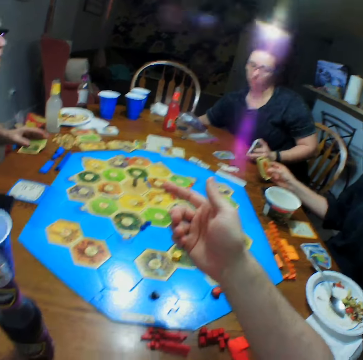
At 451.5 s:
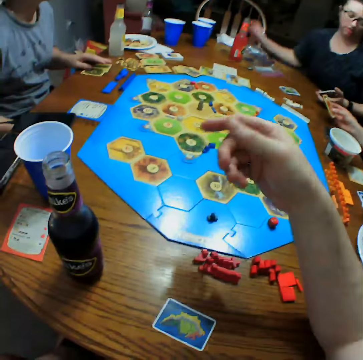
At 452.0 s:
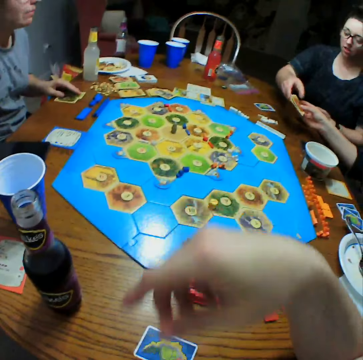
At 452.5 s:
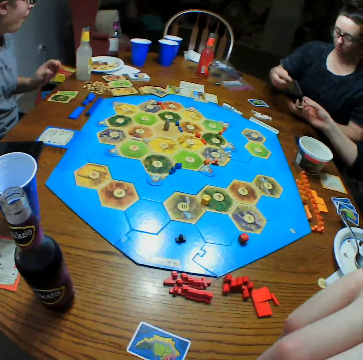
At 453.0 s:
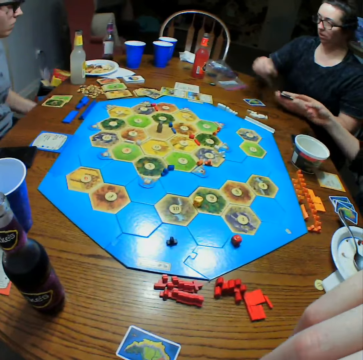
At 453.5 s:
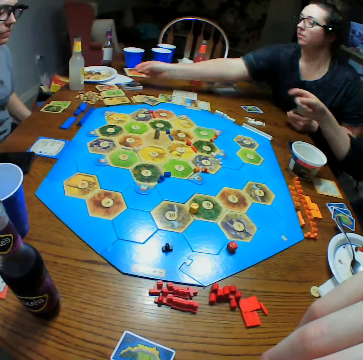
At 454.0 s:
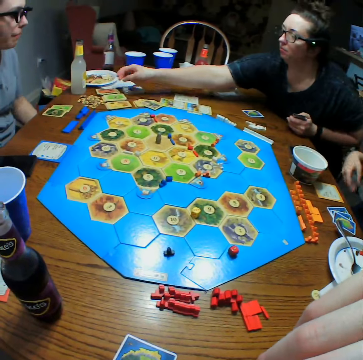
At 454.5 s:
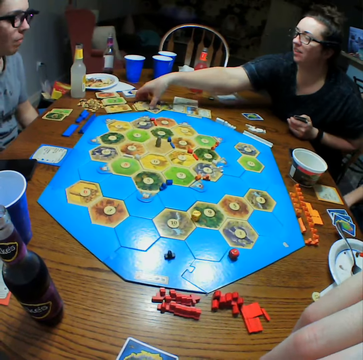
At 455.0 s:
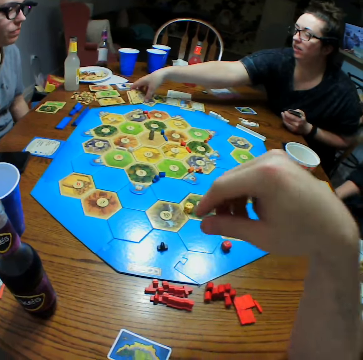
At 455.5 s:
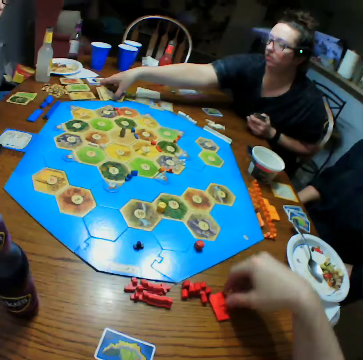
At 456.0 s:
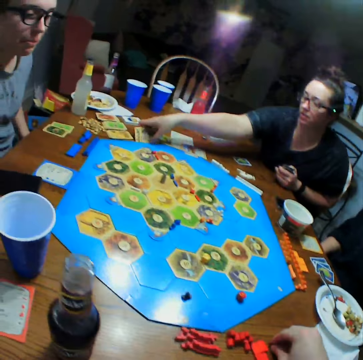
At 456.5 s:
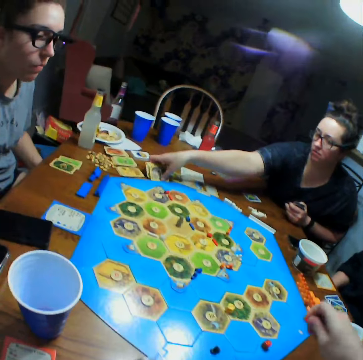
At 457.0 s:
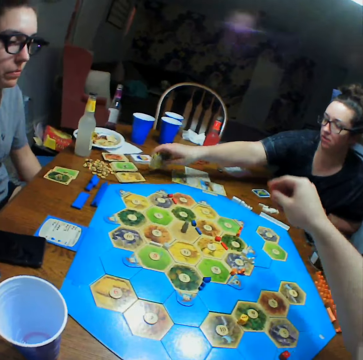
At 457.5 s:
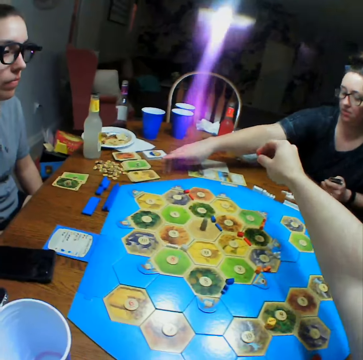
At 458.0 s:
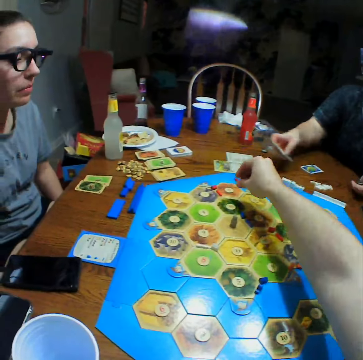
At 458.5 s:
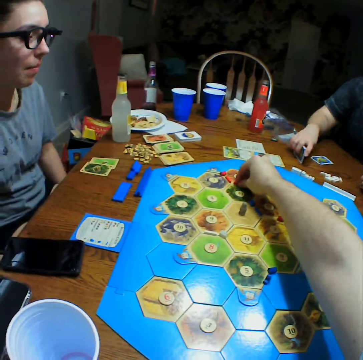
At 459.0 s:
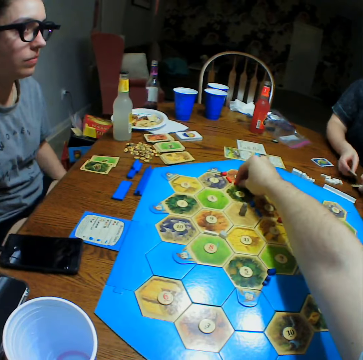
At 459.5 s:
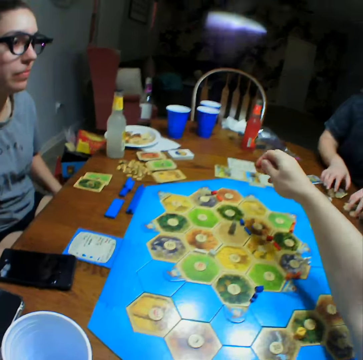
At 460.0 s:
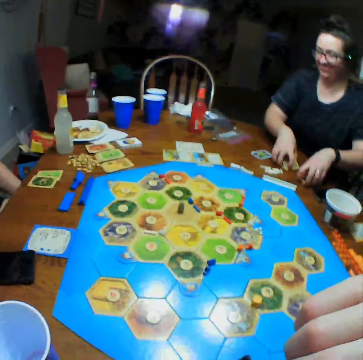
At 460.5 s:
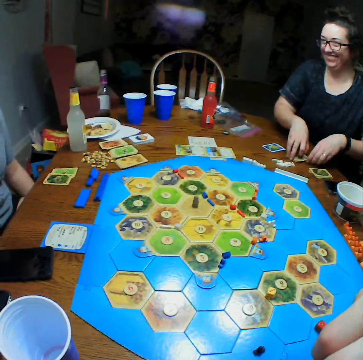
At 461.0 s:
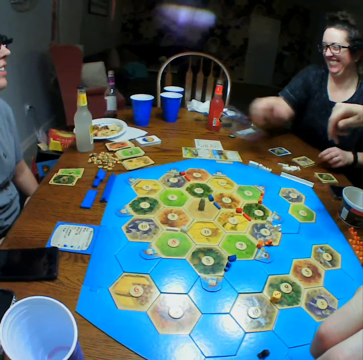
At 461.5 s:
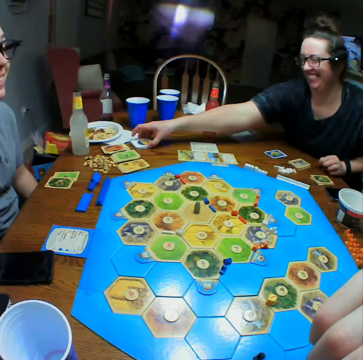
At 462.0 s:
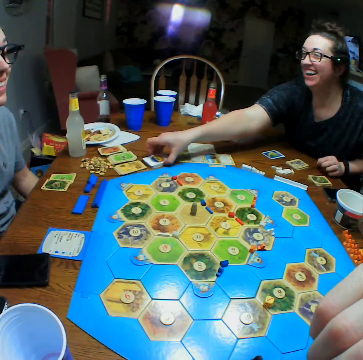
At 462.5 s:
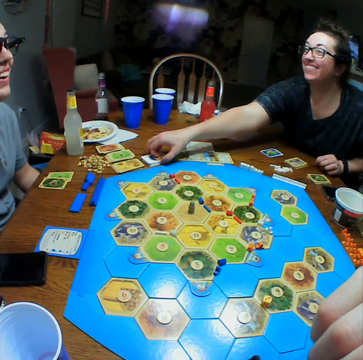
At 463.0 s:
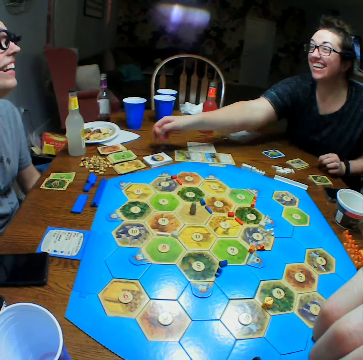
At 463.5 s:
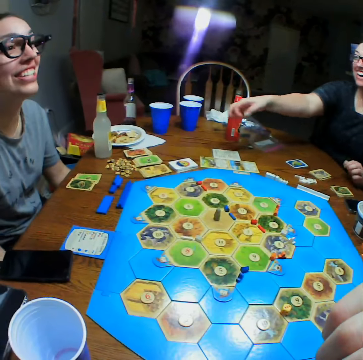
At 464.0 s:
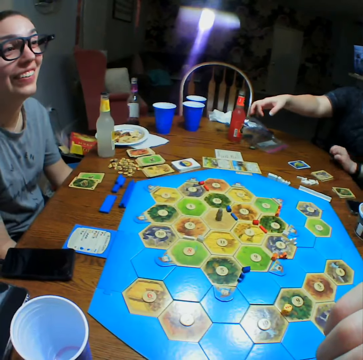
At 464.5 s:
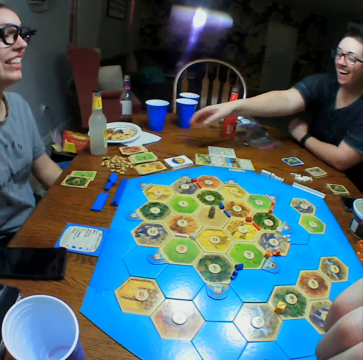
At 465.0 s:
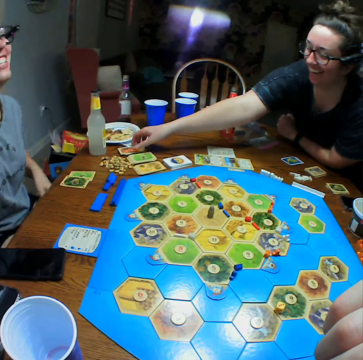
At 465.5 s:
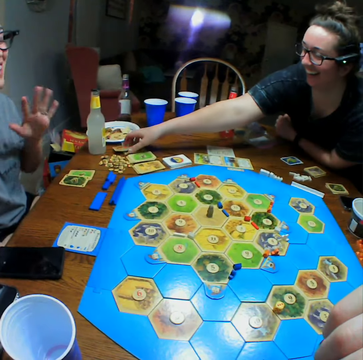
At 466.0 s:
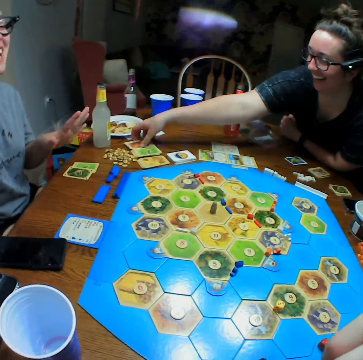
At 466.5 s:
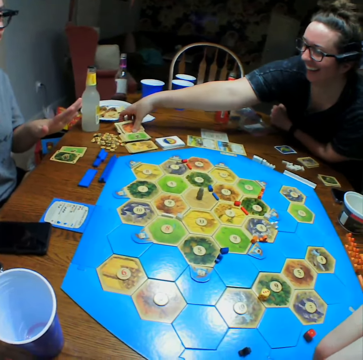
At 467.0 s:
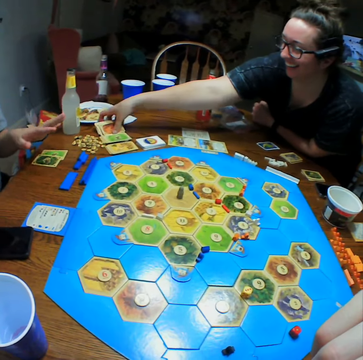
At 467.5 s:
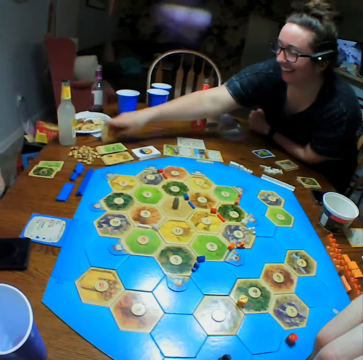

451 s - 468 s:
A person drops something on the table. The person takes a card from another person. The camera wearer moves the hand. The first person gives the other person a card and puts the card on the table. The first person picks cards and moves the cards on the table. The camera wearer picks the dice. The first person puts the cards on the table. The camera wearer moves the hand. The first person moves the cards. The other person laughs. The first person picks the cards.

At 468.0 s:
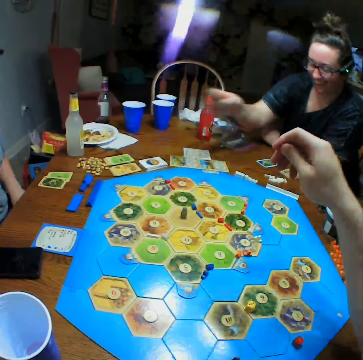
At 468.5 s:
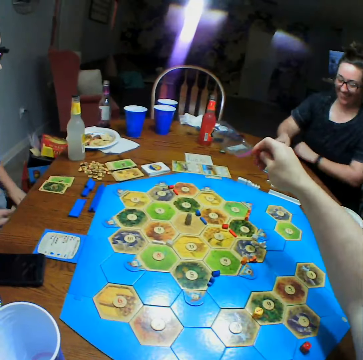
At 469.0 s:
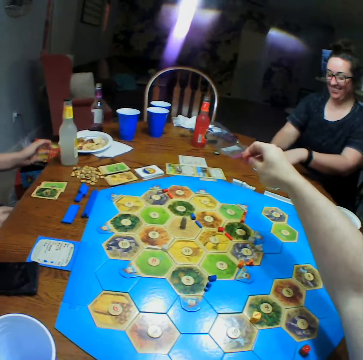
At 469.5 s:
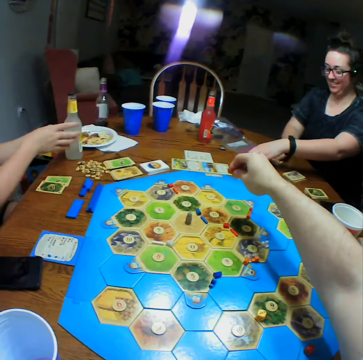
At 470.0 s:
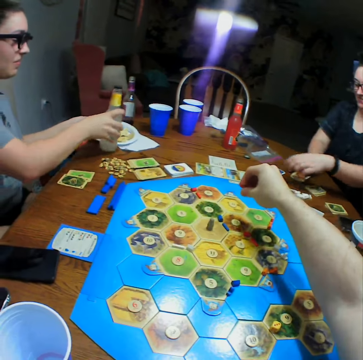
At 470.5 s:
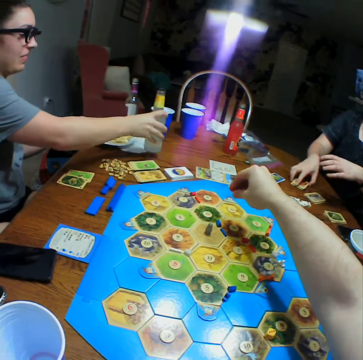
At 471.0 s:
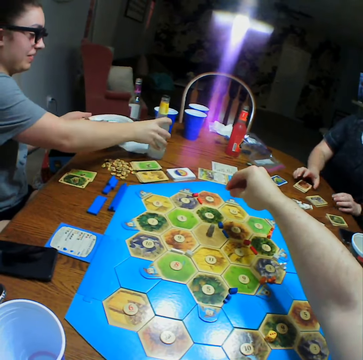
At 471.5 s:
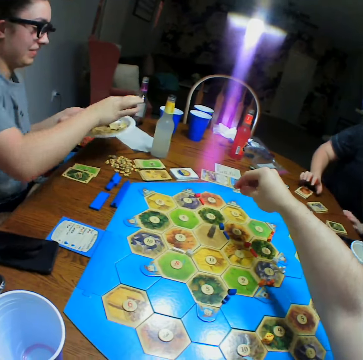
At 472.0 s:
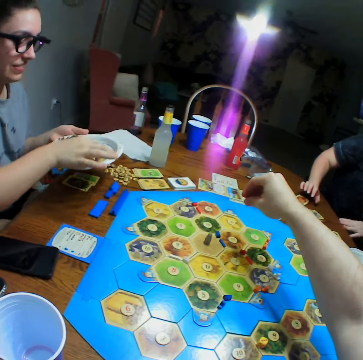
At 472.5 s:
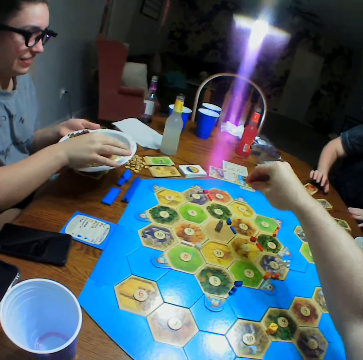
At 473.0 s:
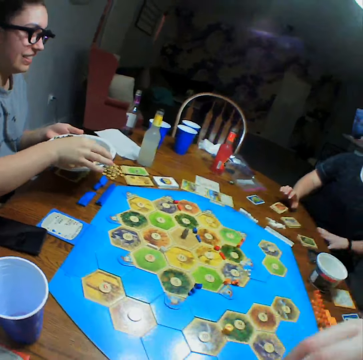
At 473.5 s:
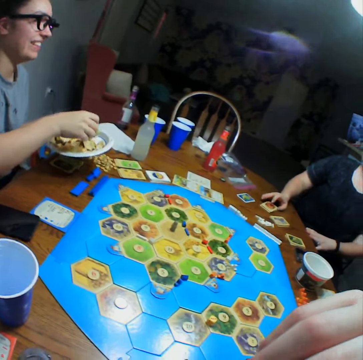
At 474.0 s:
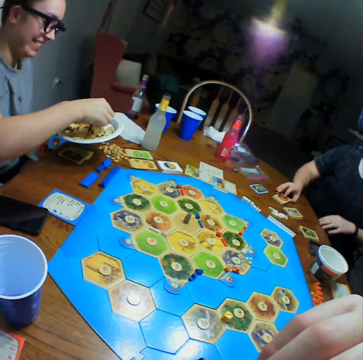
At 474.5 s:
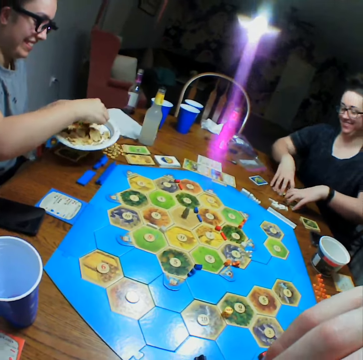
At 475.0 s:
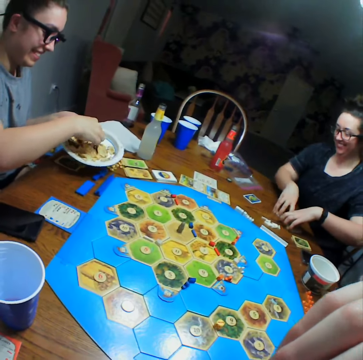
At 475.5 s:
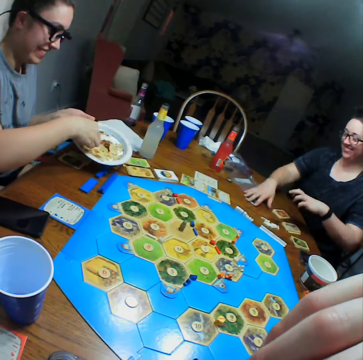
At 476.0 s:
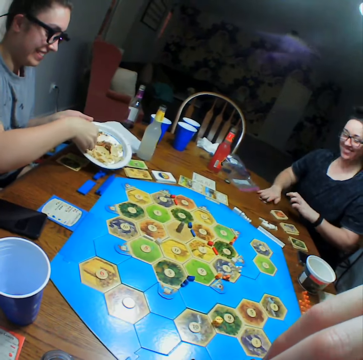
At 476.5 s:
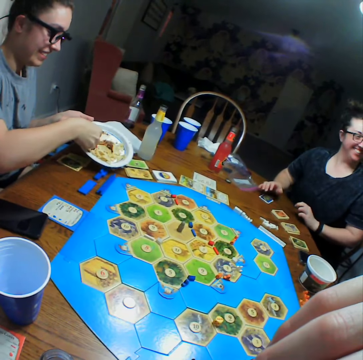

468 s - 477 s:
A person picks a plate and puts a bottle on the table. The camera wearer moves the hand. Another person holds cards. The first person scoops food.

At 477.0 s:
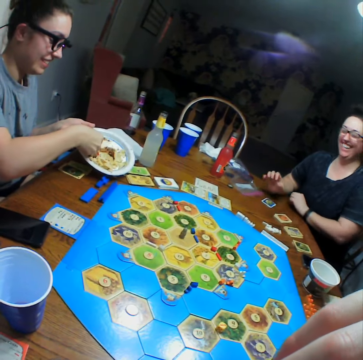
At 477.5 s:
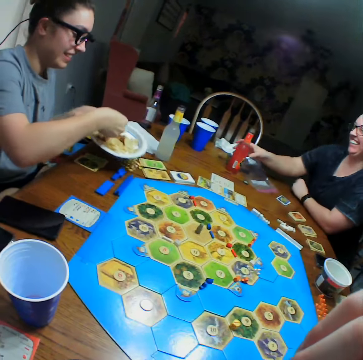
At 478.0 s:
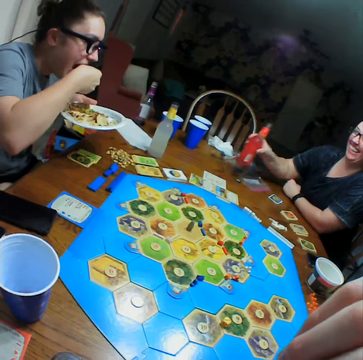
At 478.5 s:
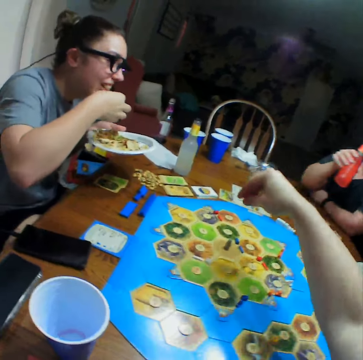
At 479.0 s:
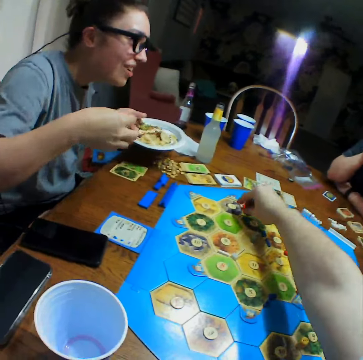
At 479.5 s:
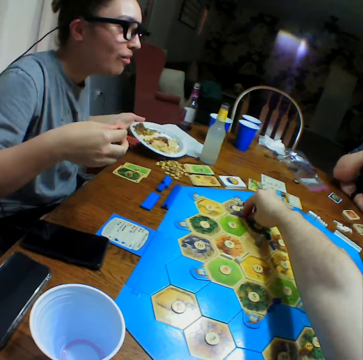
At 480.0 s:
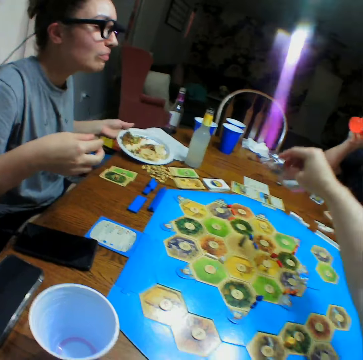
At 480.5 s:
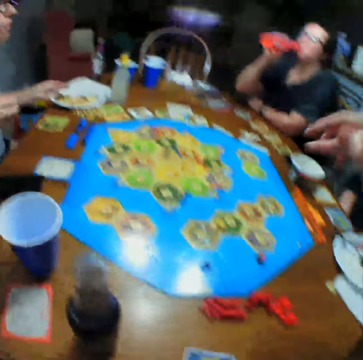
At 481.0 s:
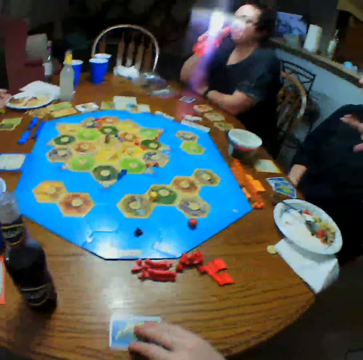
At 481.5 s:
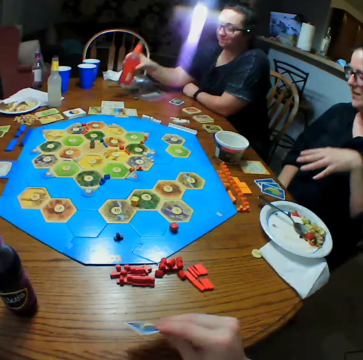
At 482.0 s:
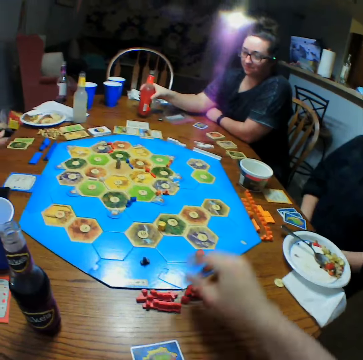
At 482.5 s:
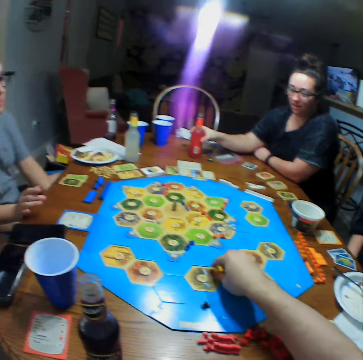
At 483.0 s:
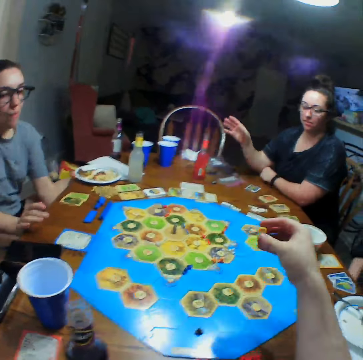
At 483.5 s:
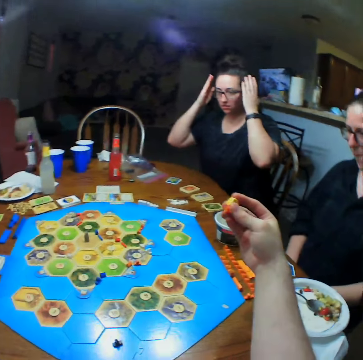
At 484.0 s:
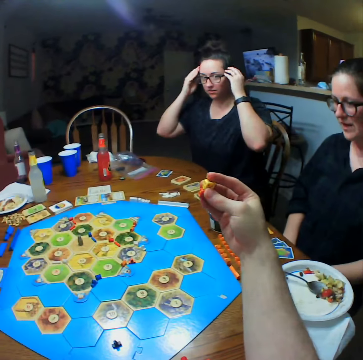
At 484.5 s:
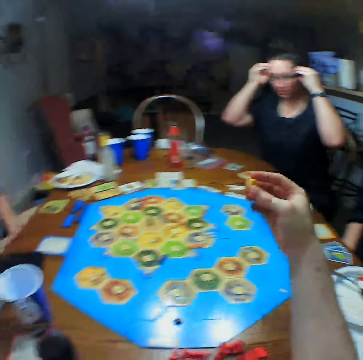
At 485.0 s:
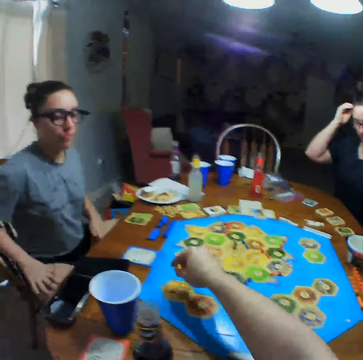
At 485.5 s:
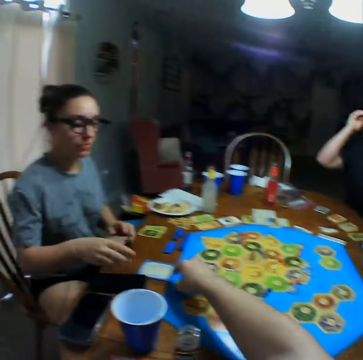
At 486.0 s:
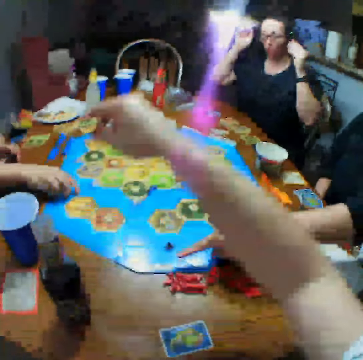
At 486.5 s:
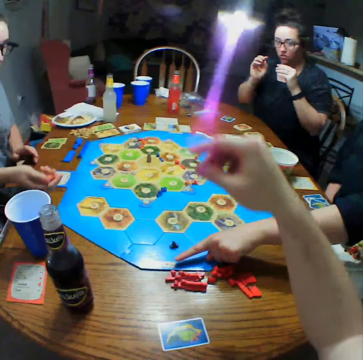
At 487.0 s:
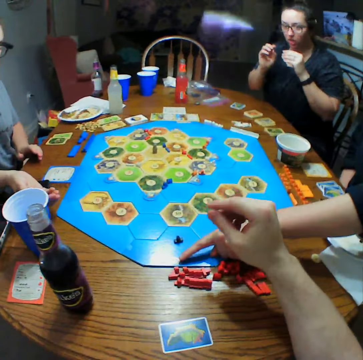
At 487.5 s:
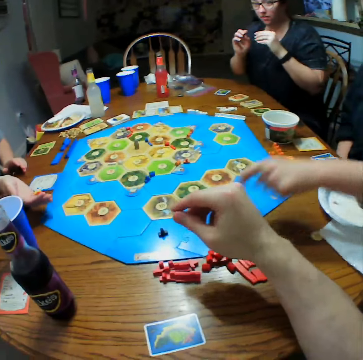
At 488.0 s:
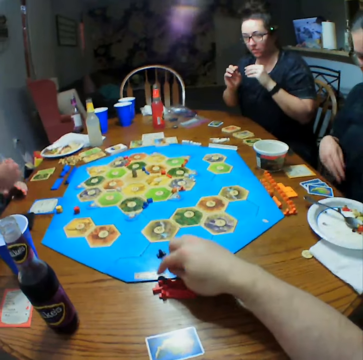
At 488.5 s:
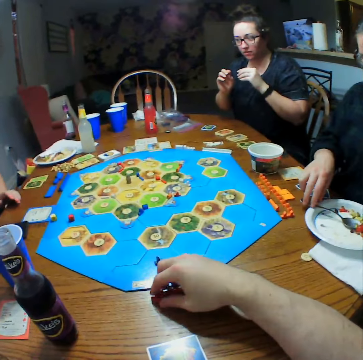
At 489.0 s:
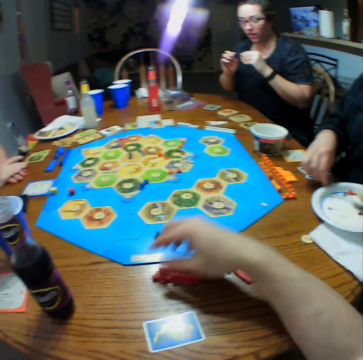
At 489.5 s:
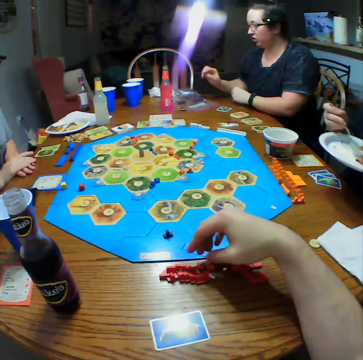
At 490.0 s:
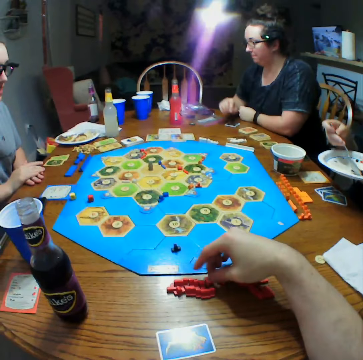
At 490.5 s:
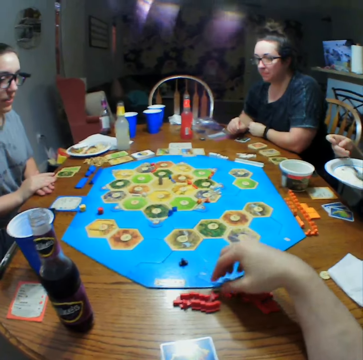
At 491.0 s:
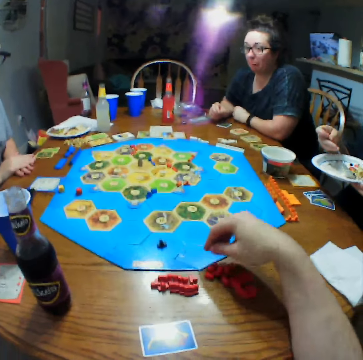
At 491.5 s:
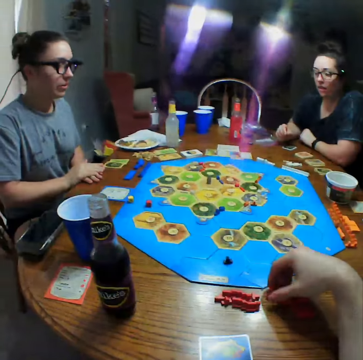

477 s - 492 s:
A person takes a bottle of soda on the table. Another person eats food. The camera wearer moves something on the board game. They pick the dice. The first person takes the drink. A third person moves the left hand. The first person puts the bottle of soda on the table. The camera wearer takes the dice on the table. The first person adjusts the camera. The camera wearer puts the dice on the table. The second person takes the dice on the table. The second person takes the dice on the table again. The second person throws the dice on the table. The camera wearer picks the dice. The third person scoops food.
